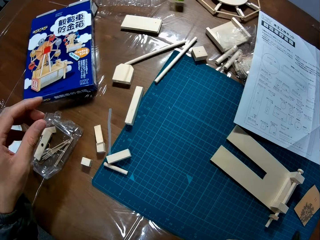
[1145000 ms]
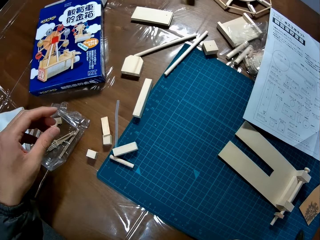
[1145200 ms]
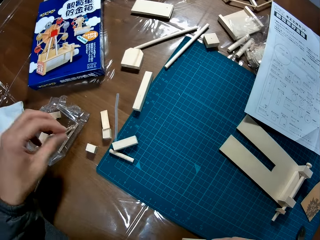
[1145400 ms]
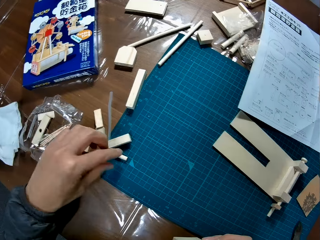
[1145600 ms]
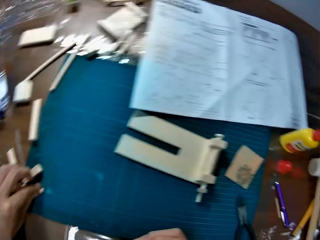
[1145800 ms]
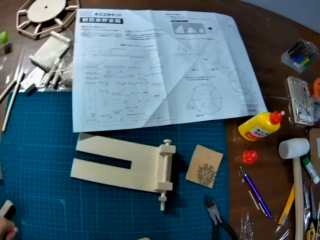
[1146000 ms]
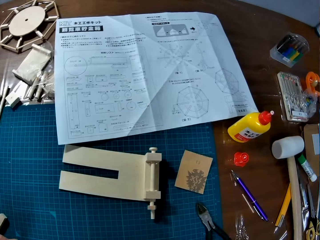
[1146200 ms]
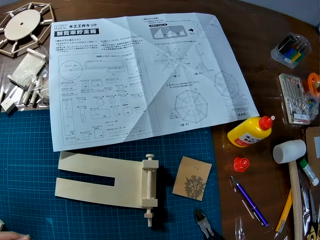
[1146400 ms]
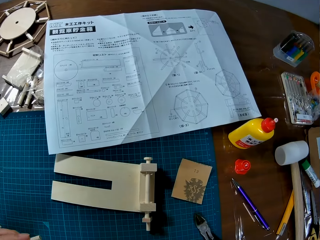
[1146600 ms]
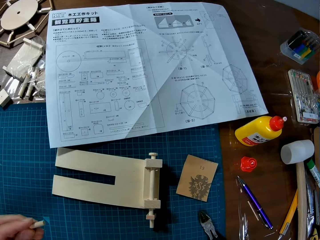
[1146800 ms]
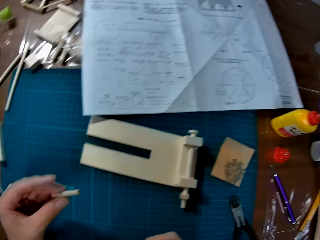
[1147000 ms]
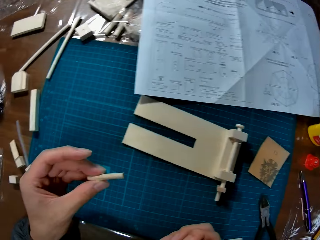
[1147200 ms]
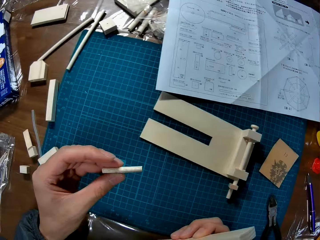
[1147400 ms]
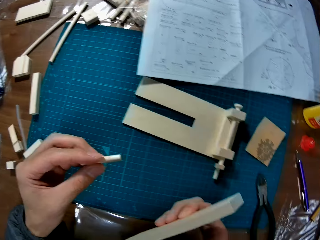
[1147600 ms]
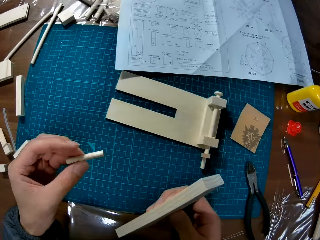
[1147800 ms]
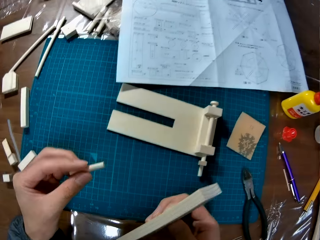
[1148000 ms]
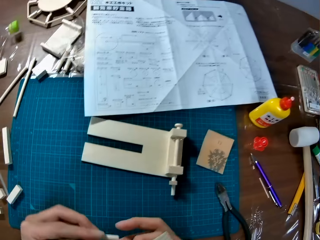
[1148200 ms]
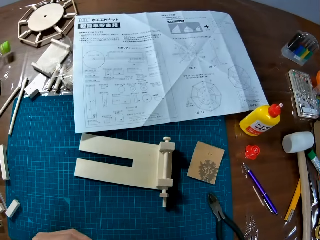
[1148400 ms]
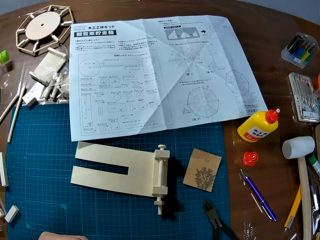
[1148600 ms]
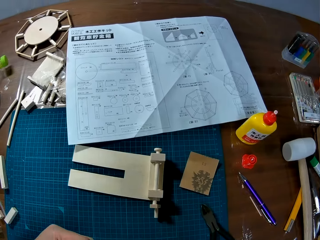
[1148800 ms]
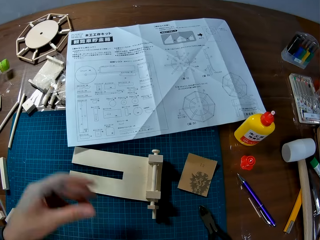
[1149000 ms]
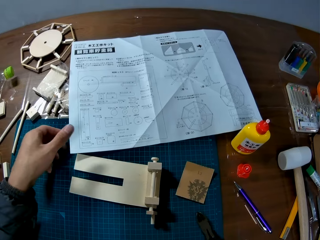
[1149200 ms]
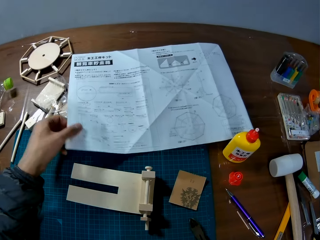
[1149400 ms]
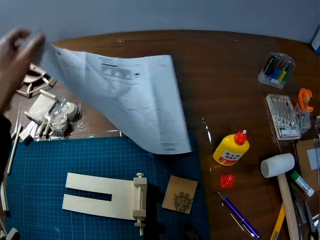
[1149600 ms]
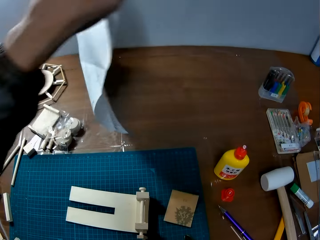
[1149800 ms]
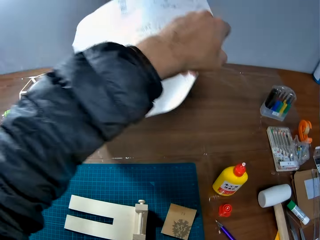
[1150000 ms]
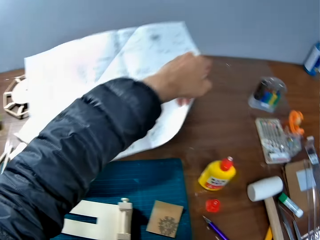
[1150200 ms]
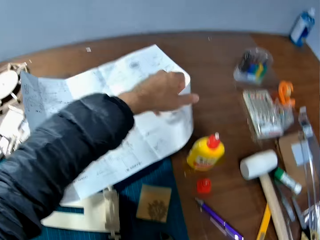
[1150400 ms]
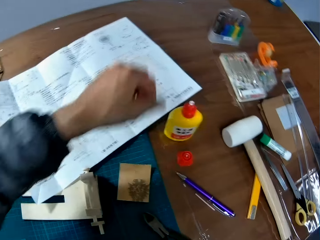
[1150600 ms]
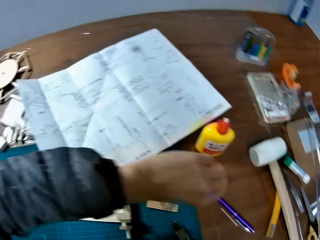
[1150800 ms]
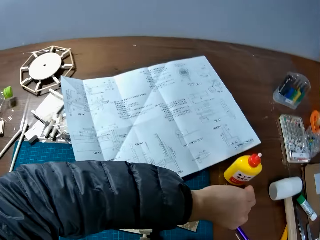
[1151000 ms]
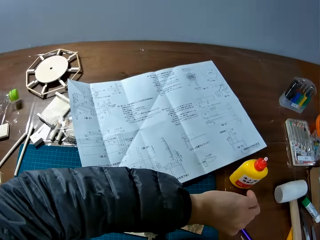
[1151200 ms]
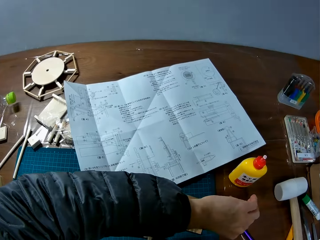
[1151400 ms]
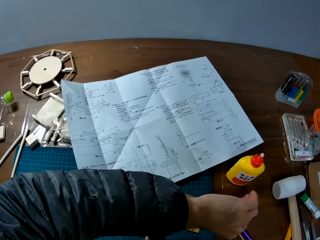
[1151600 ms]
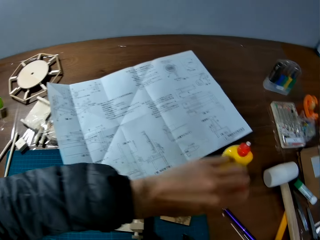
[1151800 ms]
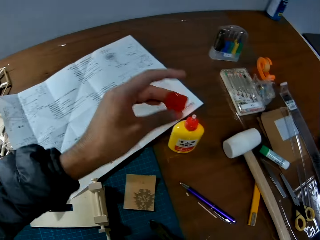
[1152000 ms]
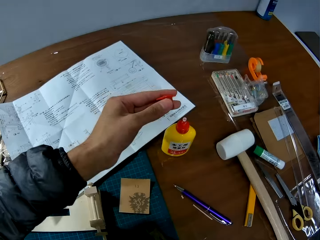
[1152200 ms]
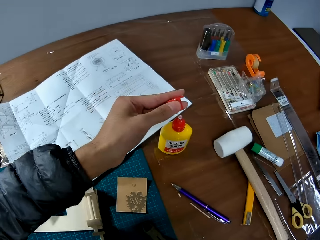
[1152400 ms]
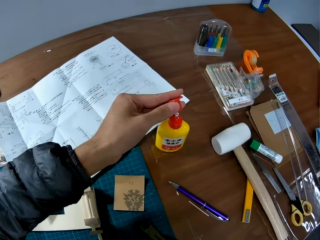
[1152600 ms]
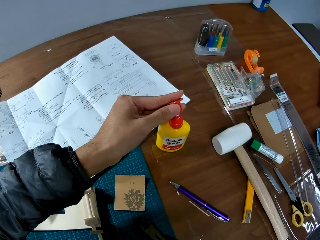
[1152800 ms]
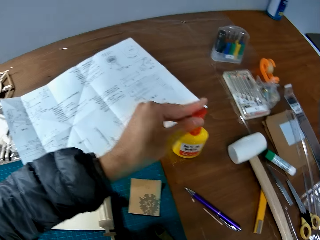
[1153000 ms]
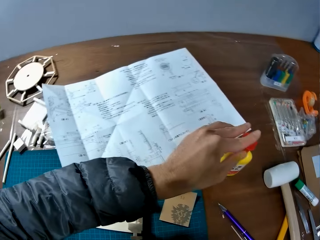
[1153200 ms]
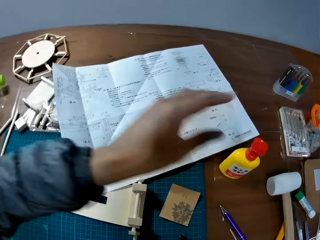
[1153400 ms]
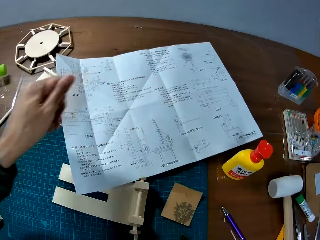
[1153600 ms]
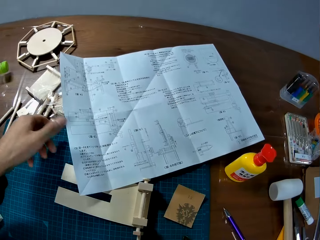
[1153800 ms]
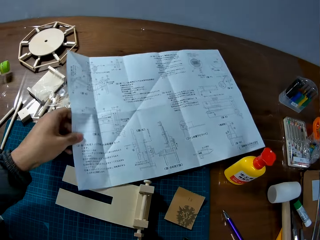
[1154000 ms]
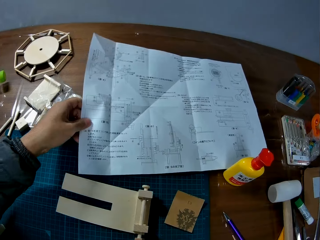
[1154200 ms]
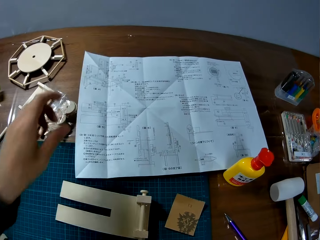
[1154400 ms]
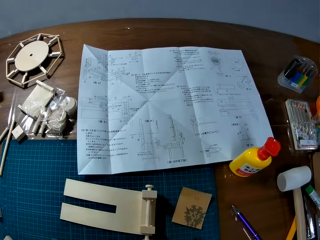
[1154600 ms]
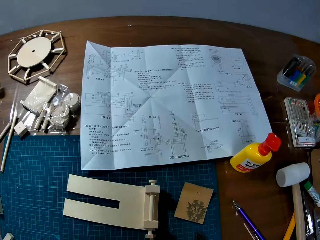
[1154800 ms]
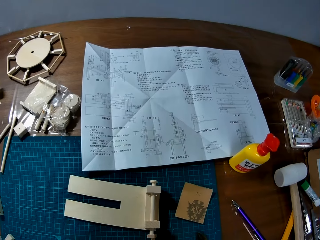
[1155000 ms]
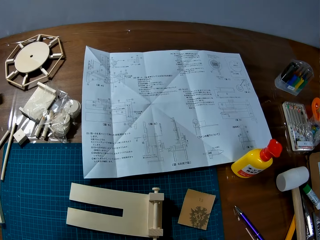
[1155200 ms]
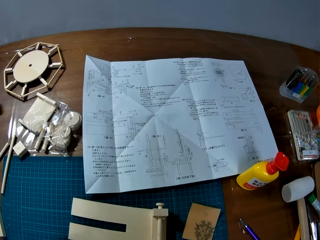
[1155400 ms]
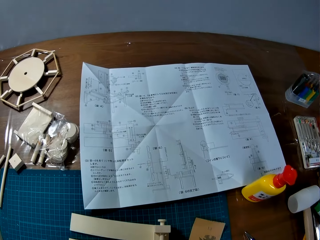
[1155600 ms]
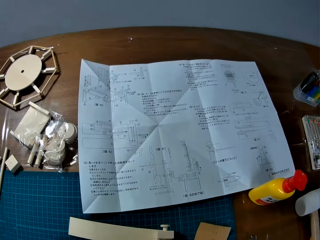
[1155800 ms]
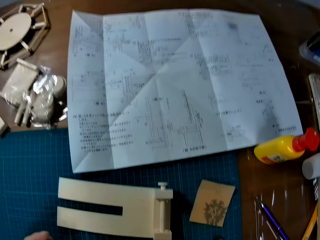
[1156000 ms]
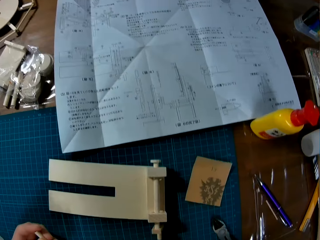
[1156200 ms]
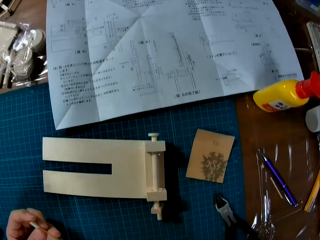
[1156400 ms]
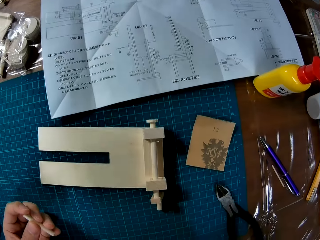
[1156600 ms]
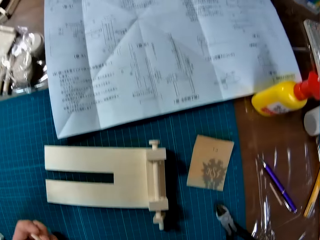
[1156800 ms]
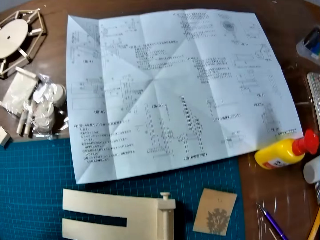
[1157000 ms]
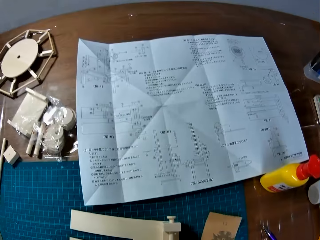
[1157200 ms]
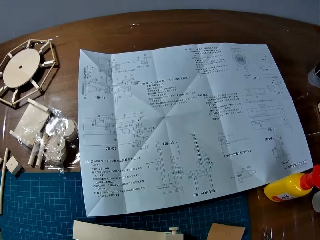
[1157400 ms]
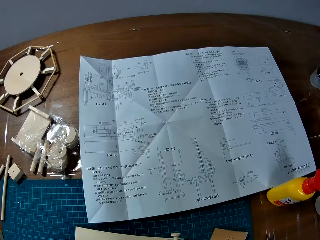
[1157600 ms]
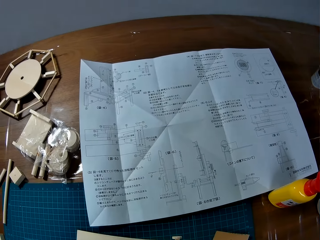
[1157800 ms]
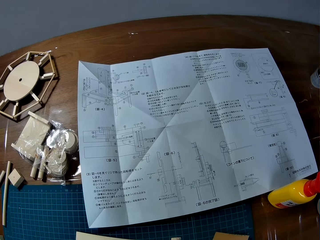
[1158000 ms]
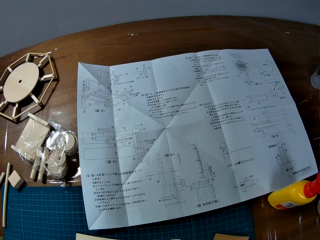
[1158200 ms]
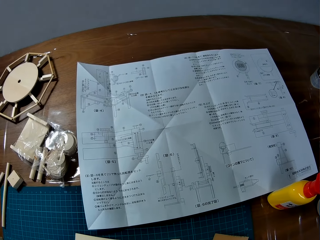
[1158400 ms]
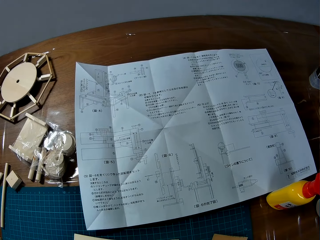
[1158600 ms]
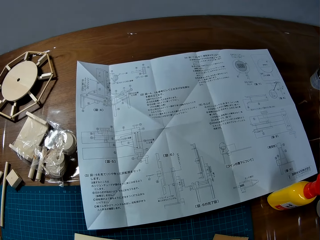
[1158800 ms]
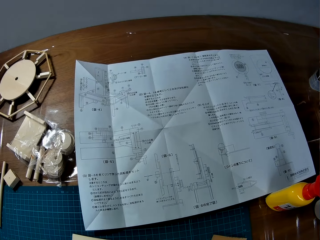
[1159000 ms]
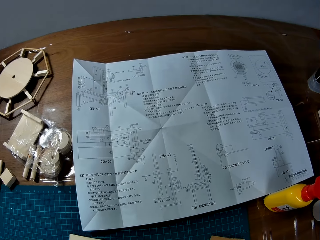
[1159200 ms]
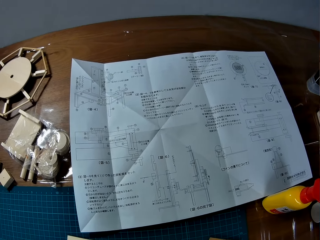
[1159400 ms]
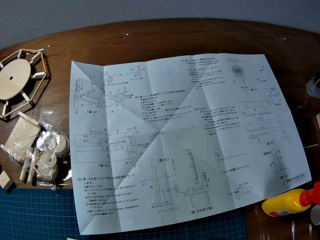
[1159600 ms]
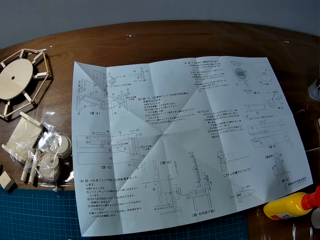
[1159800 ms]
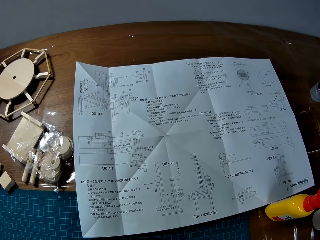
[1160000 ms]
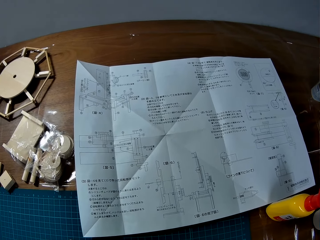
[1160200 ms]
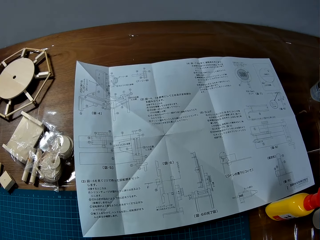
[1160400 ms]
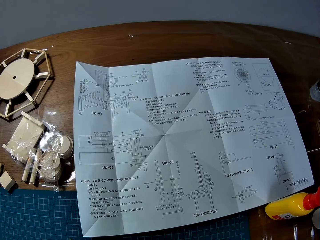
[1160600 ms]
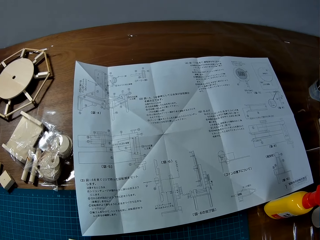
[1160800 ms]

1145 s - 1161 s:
The camera wearer takes another wood piece. They turn the paper over. They pick up the sketch manual and put the sketch manual on a table. They take the adhesive bottle cover. They cover the adhesive bottle. They adjust the paper. They look at the paper.

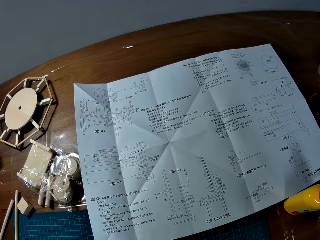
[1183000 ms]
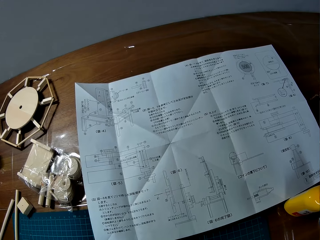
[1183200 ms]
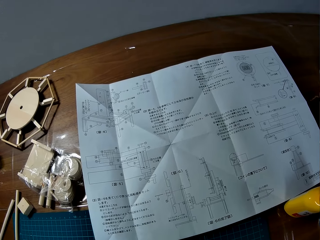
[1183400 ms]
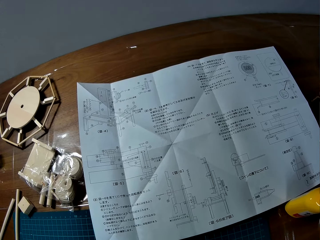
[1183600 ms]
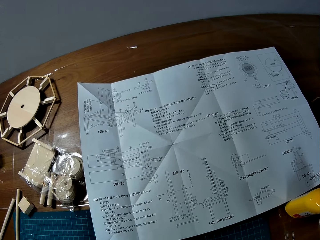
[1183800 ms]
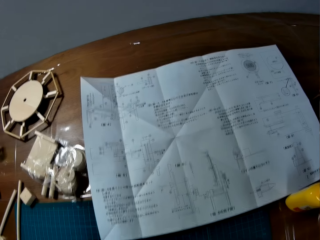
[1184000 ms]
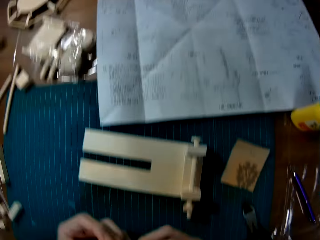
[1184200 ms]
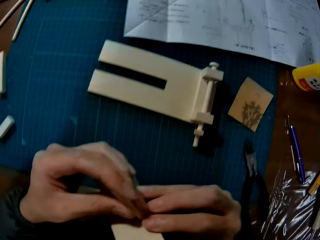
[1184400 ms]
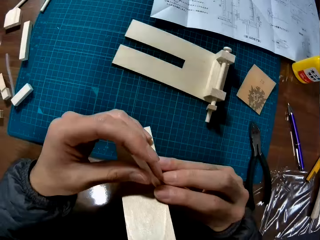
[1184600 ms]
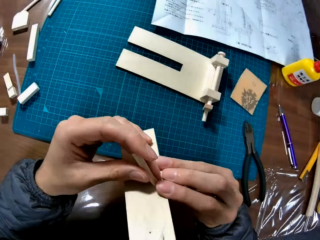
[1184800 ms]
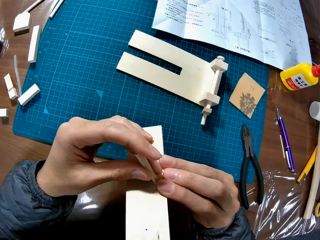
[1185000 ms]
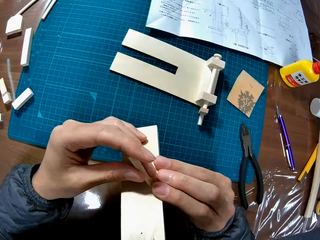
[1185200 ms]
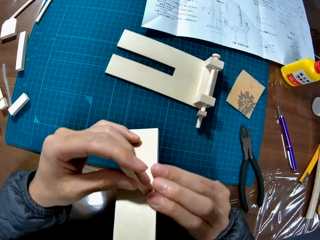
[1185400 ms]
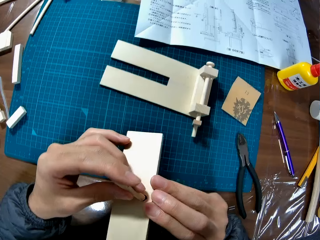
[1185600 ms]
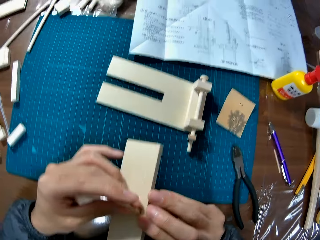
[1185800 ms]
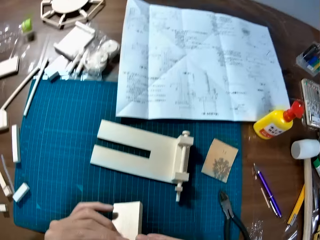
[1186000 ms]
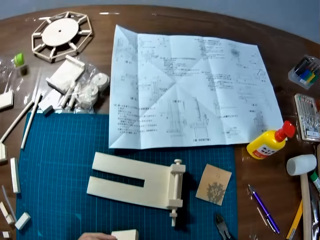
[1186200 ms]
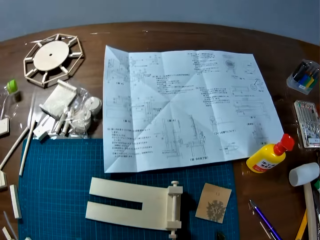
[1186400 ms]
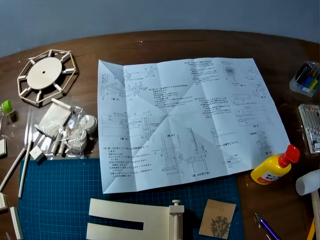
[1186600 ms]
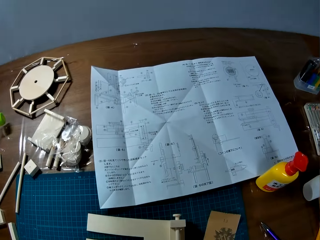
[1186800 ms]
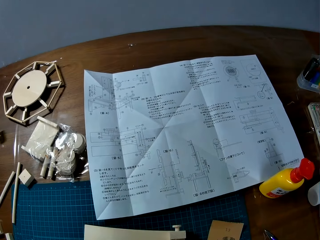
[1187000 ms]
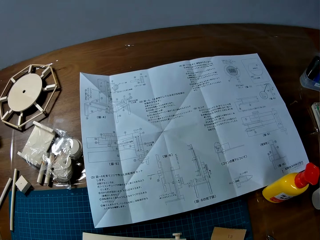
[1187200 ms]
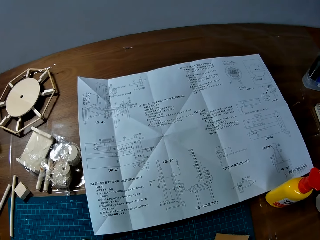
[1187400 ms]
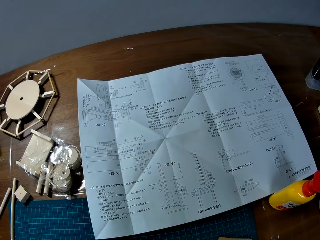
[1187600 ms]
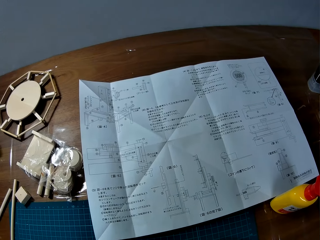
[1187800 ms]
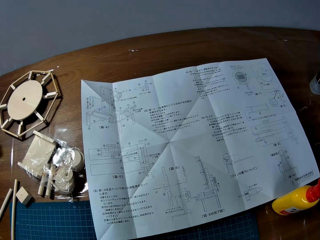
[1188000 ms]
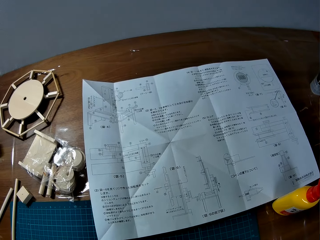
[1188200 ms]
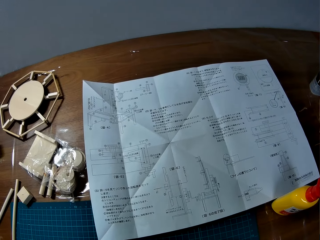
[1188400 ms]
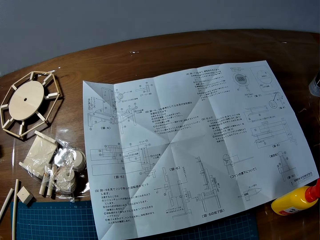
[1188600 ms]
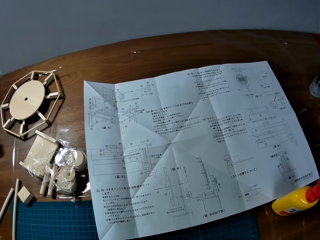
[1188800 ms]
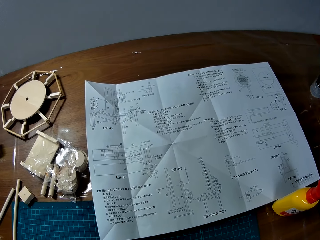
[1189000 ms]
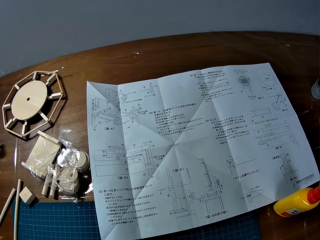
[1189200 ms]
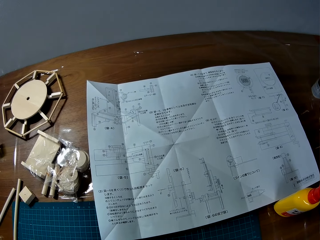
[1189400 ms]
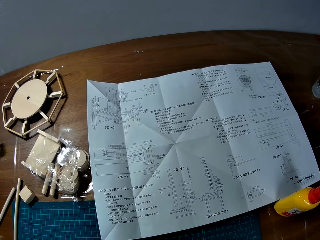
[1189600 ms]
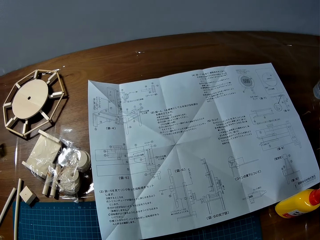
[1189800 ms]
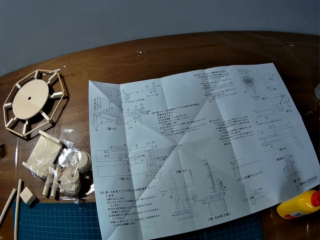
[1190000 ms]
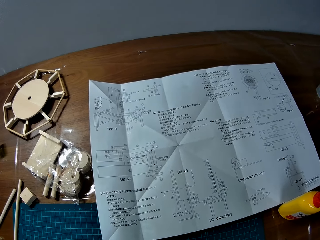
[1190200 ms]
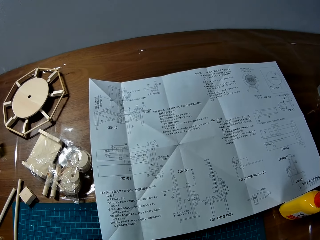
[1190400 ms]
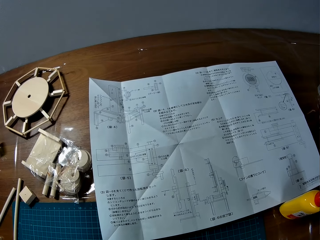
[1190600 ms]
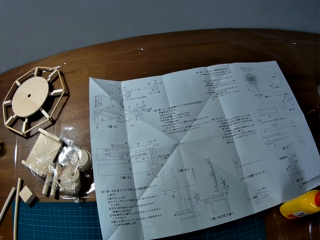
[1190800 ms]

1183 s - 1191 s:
The camera wearer holds pieces of paperboard in their hand. They merge the wood pieces. They look at the paper.
